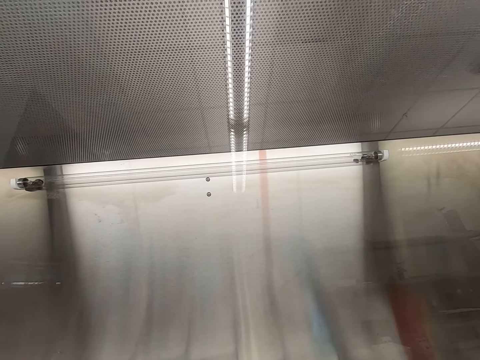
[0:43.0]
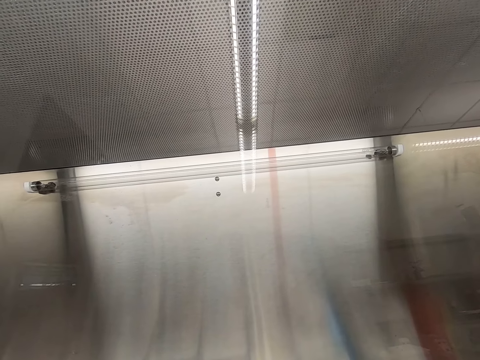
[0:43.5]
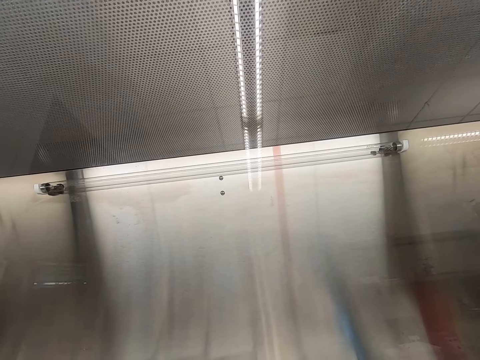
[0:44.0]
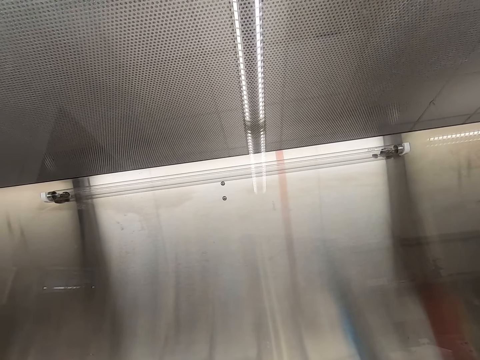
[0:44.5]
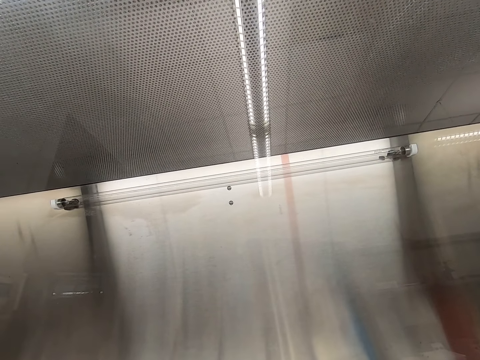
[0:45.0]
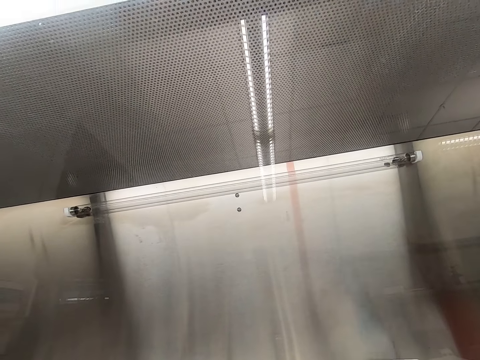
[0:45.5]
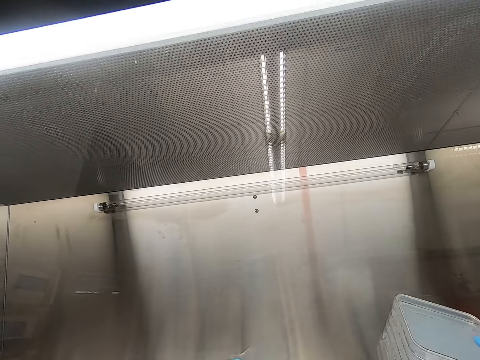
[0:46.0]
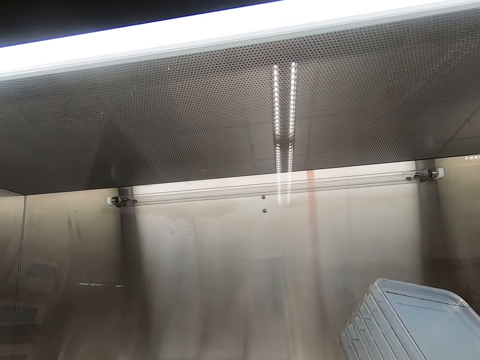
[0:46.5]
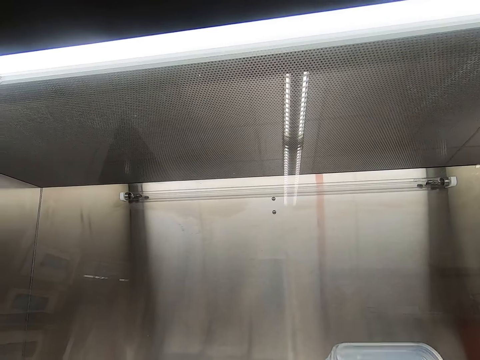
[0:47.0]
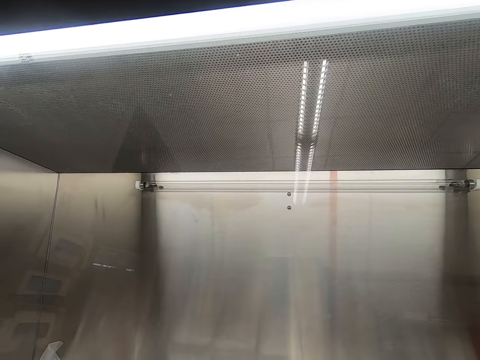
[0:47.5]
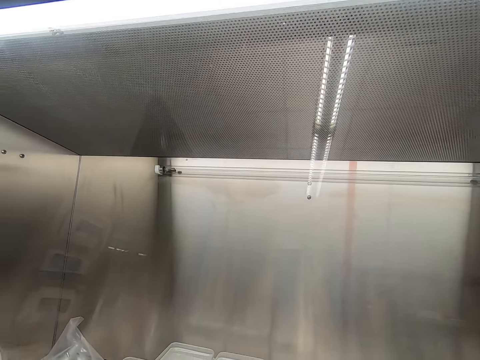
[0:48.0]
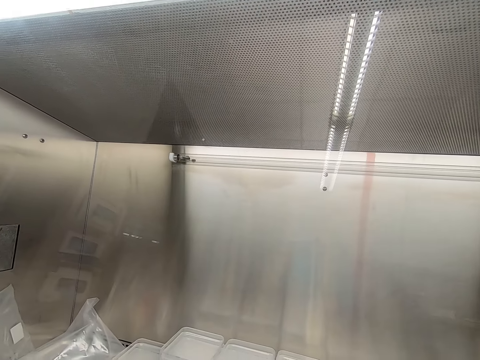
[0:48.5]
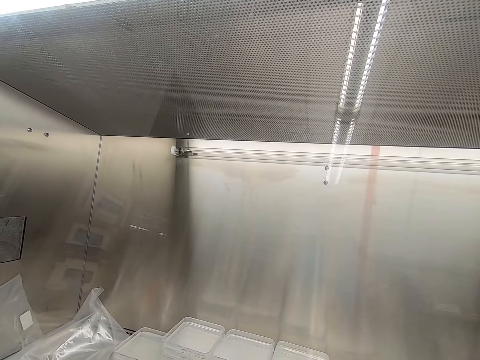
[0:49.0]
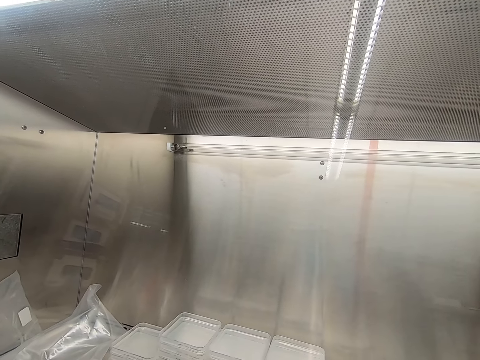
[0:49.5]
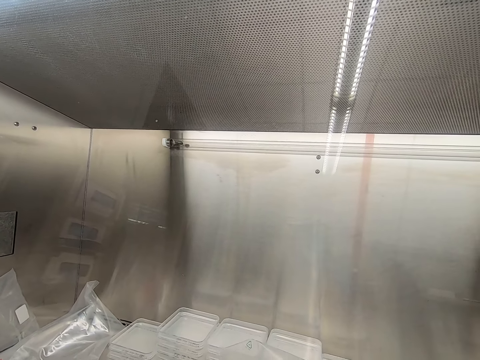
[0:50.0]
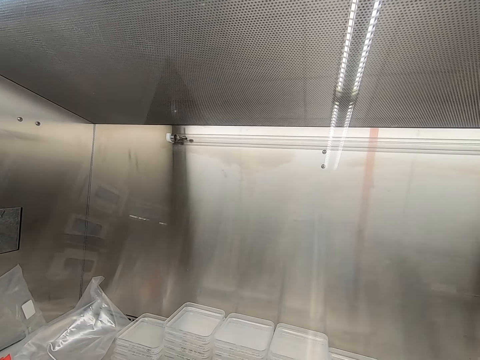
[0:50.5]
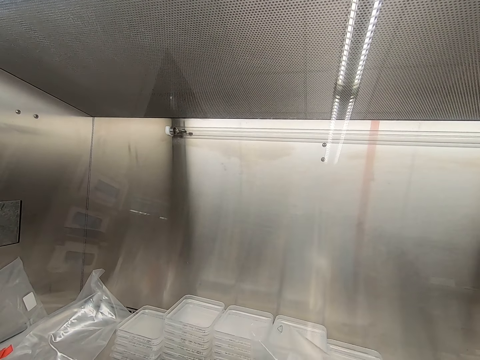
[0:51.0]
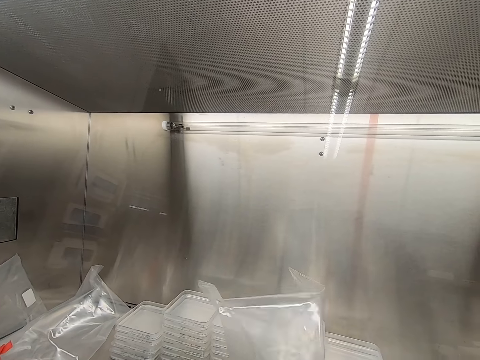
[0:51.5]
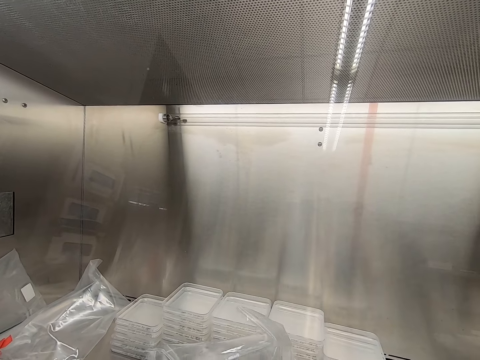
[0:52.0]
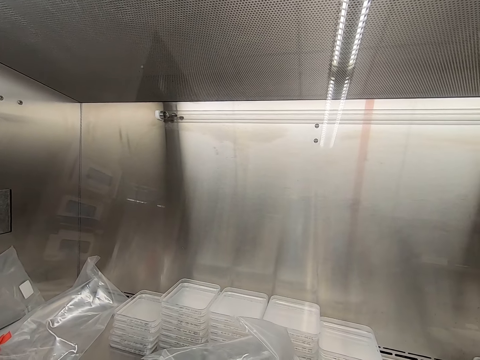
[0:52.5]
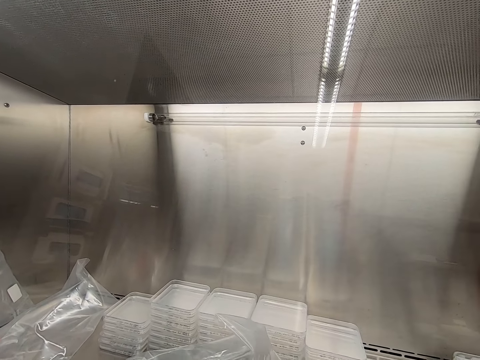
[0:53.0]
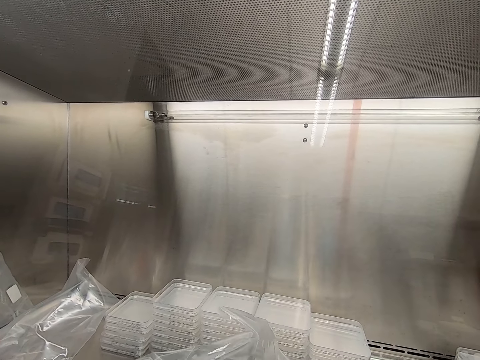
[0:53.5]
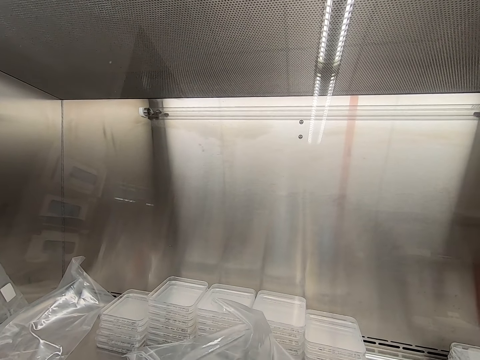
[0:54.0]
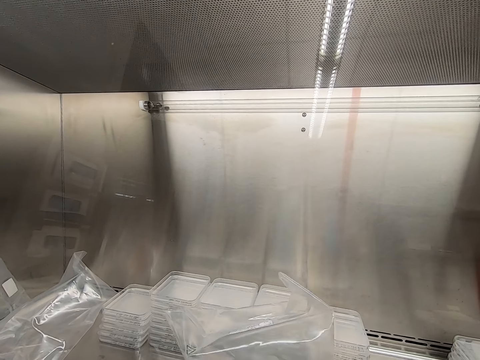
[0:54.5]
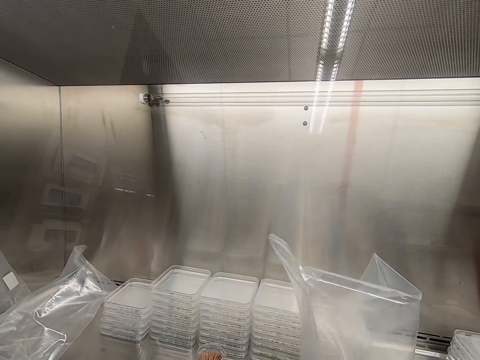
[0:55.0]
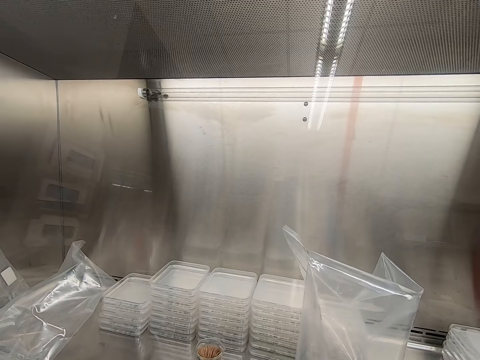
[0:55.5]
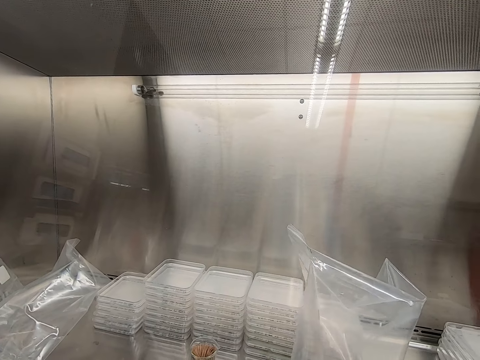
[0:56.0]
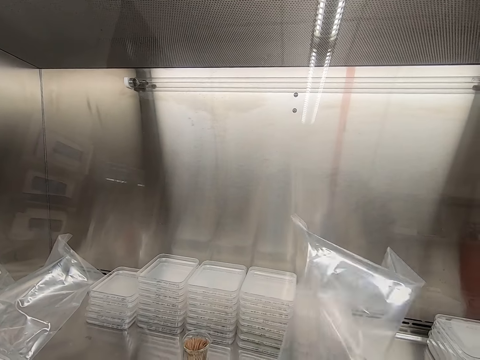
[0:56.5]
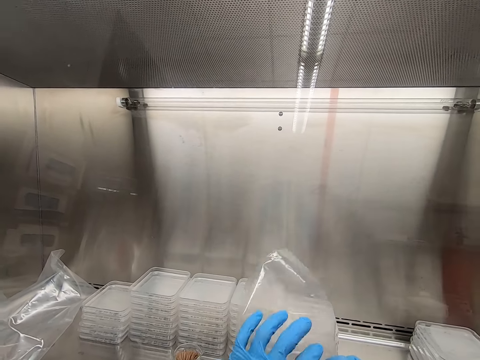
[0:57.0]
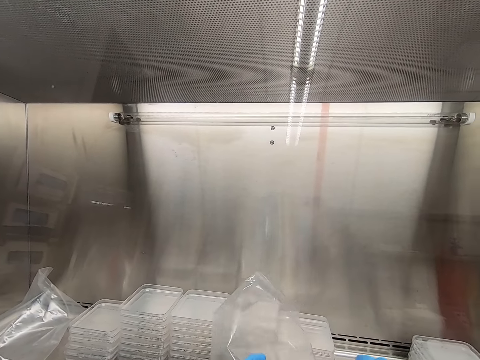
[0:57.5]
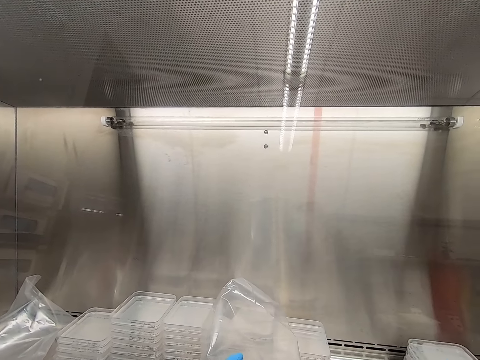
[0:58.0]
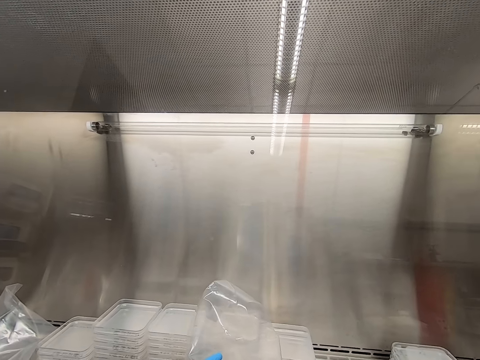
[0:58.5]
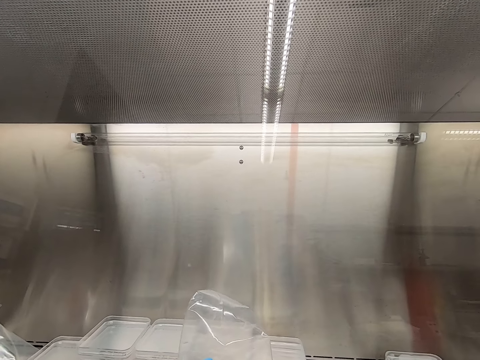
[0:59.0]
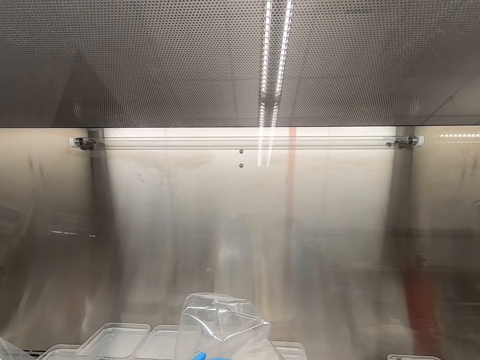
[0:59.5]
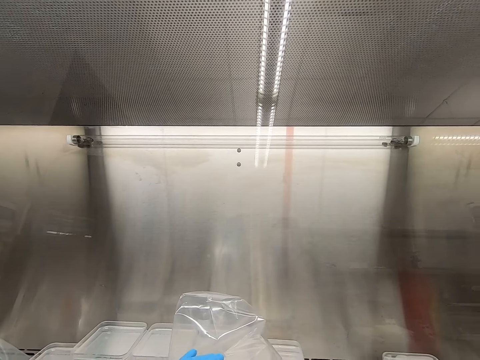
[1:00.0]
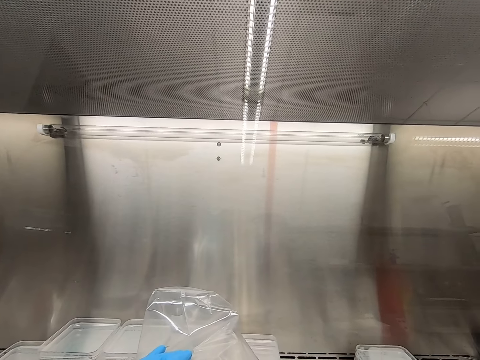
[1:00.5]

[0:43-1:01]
The camera wearer picks up the Perspex jars or containers. They put the Perspex jar down. They put the containers inside the nylon paper bag. They take the nylon paper.

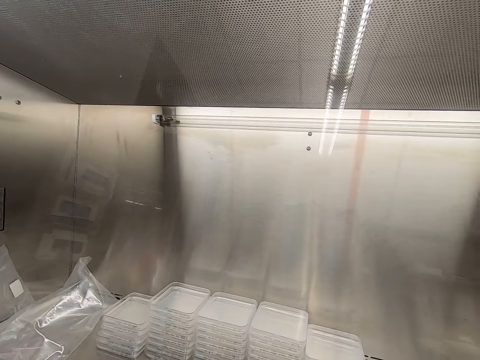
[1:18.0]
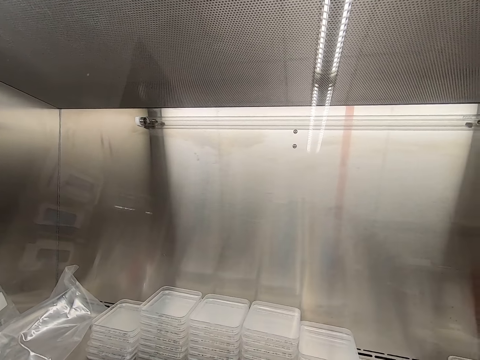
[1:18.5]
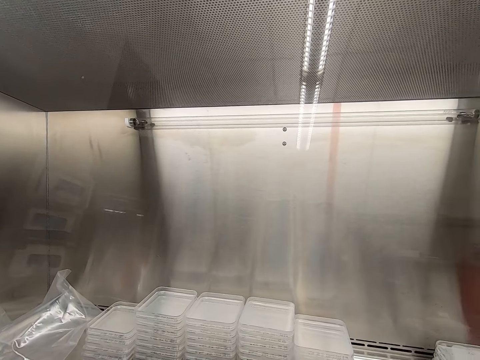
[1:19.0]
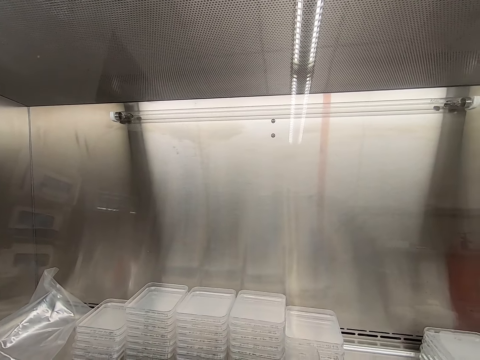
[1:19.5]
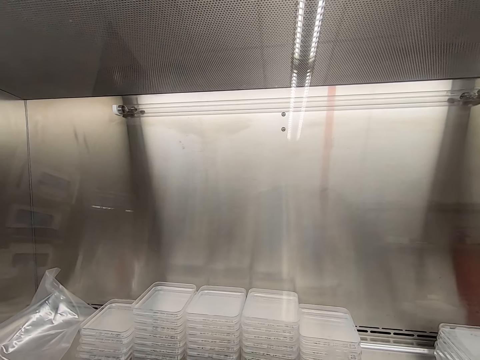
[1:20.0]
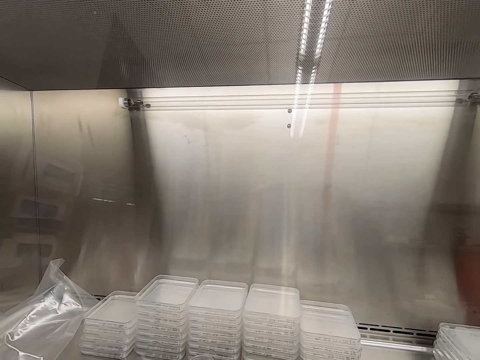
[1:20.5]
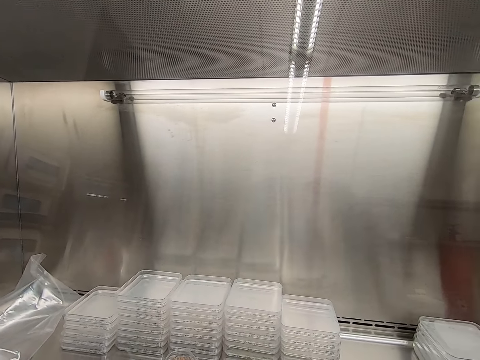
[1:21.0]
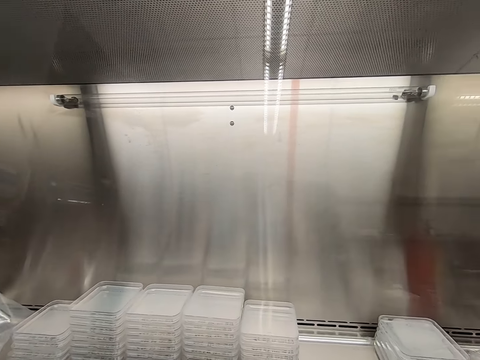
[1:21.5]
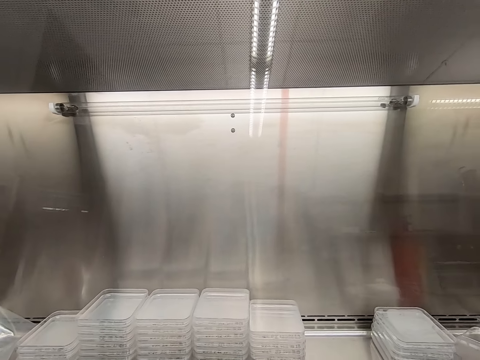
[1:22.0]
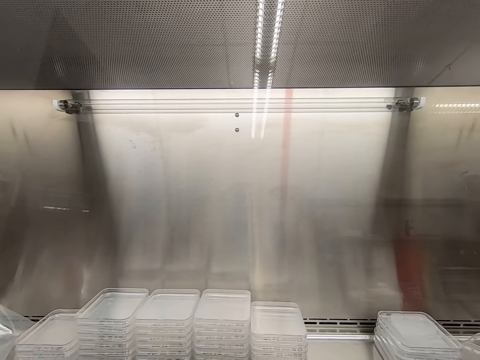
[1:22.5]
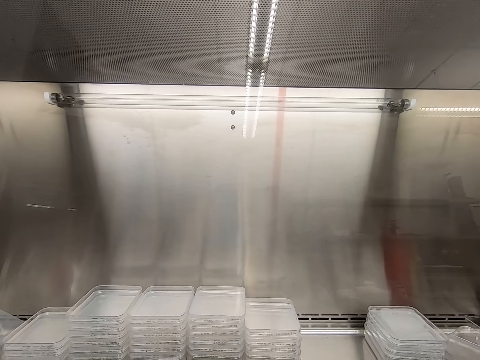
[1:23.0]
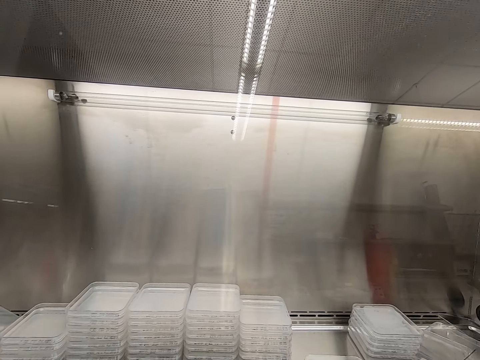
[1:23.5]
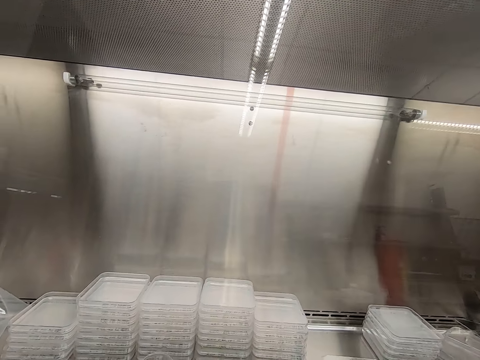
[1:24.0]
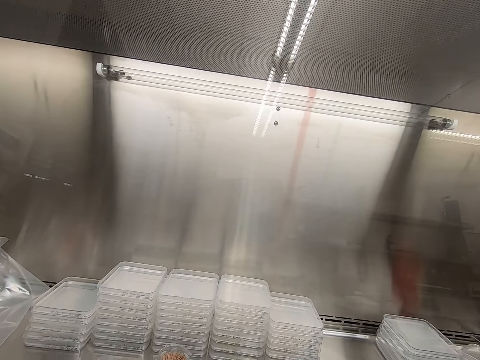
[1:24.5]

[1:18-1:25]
The camera wearer stares at the containers on the table.

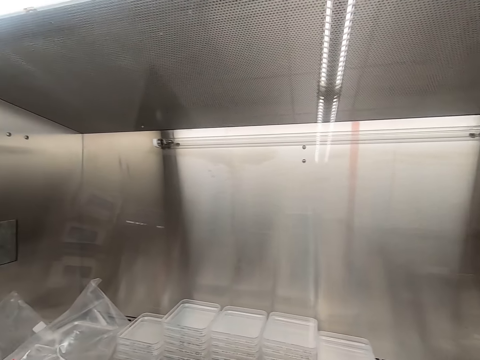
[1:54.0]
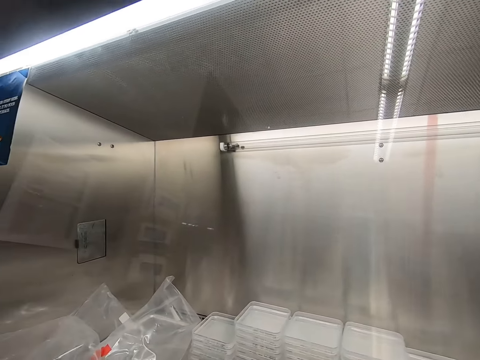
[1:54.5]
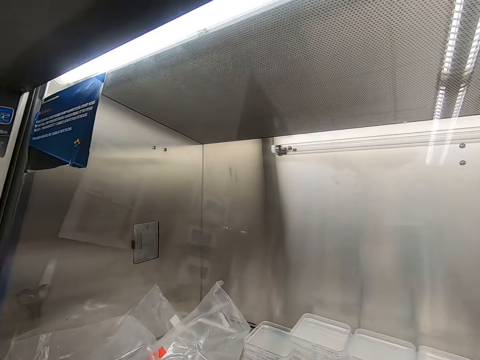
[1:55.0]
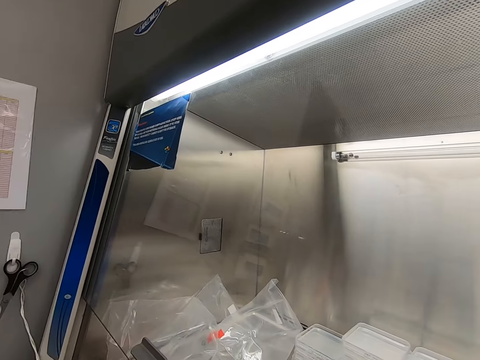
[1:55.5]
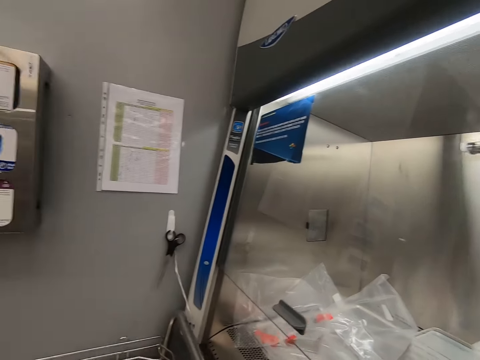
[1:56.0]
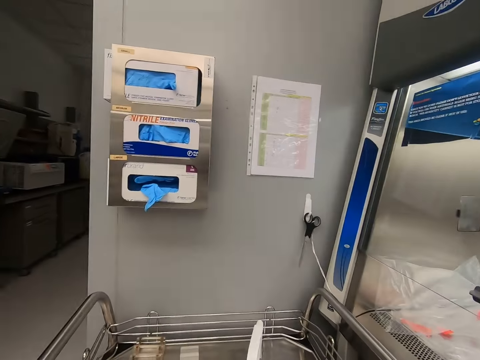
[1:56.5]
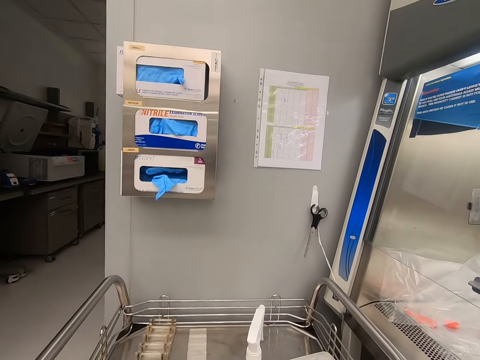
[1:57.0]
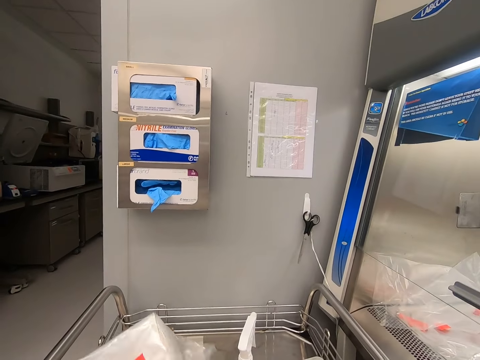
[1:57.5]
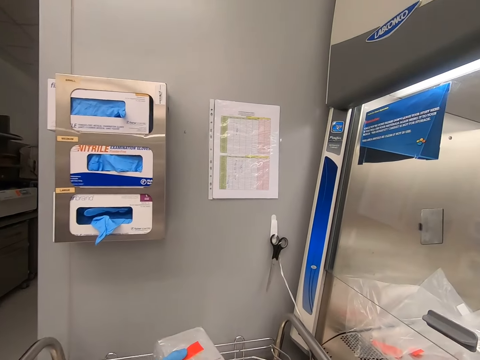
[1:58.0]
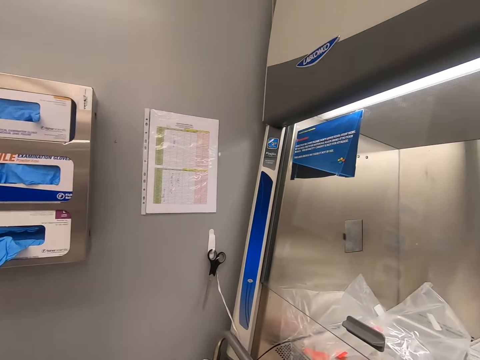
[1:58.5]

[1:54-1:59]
The camera wearer looks around the laboratory. They pick the Perspex jars. They pick up the nylon paper bag. They put the Perspex jars down.
